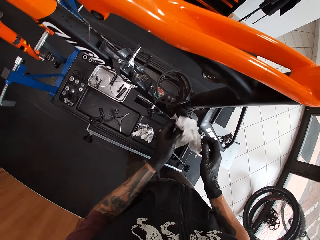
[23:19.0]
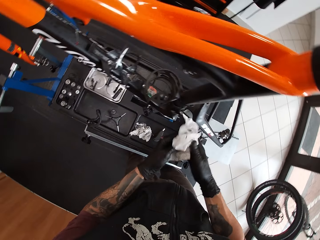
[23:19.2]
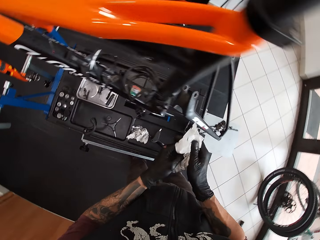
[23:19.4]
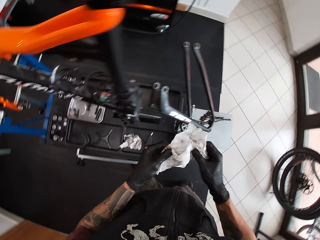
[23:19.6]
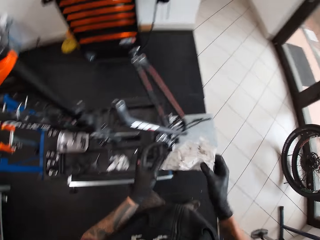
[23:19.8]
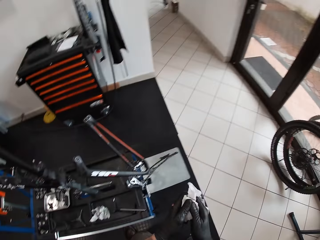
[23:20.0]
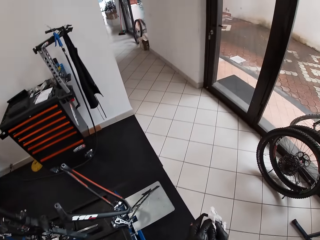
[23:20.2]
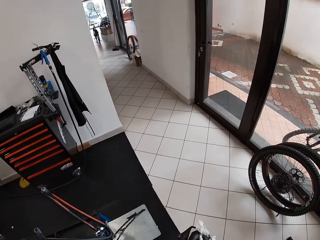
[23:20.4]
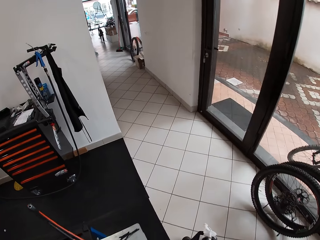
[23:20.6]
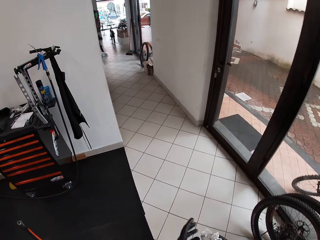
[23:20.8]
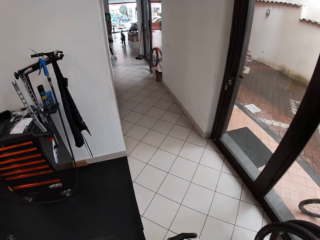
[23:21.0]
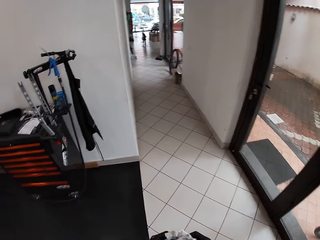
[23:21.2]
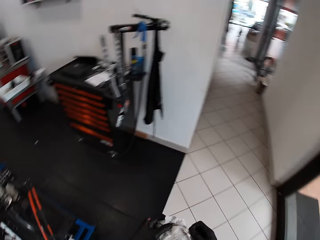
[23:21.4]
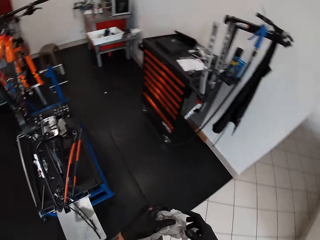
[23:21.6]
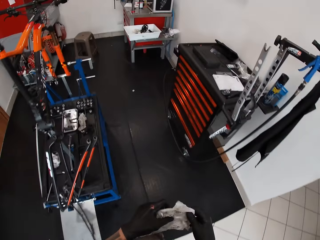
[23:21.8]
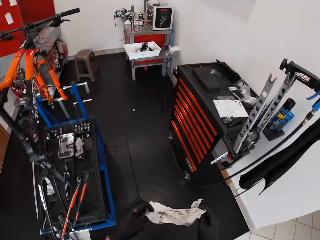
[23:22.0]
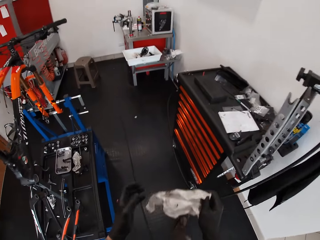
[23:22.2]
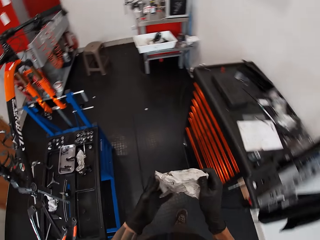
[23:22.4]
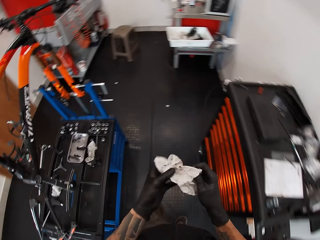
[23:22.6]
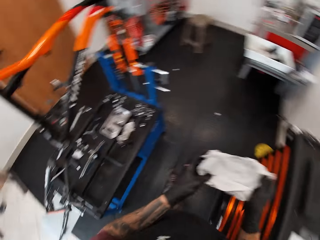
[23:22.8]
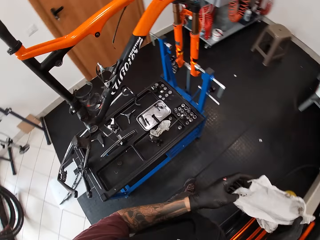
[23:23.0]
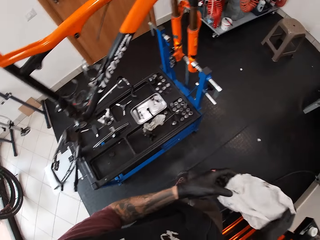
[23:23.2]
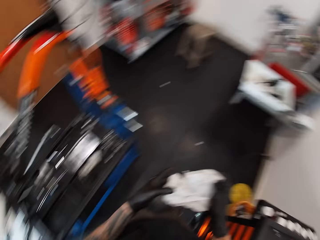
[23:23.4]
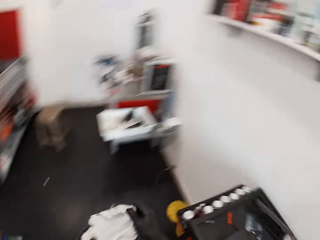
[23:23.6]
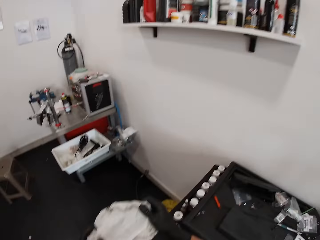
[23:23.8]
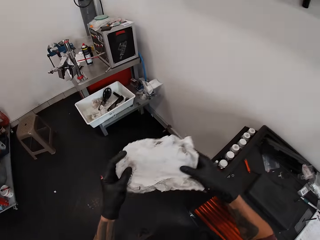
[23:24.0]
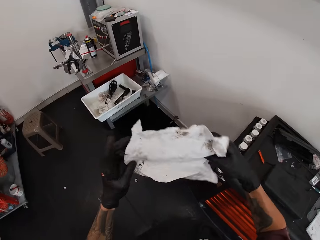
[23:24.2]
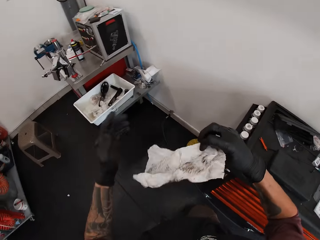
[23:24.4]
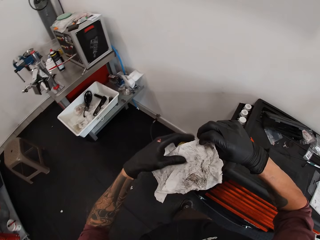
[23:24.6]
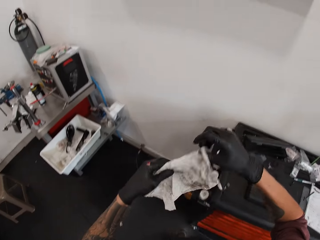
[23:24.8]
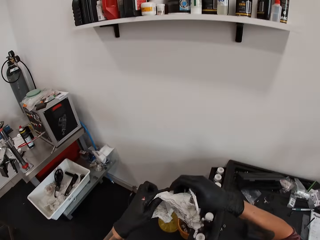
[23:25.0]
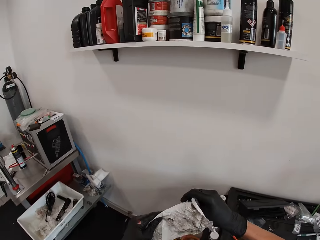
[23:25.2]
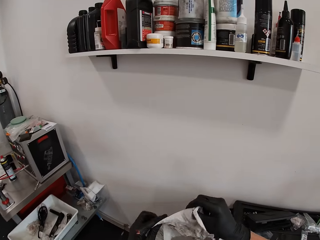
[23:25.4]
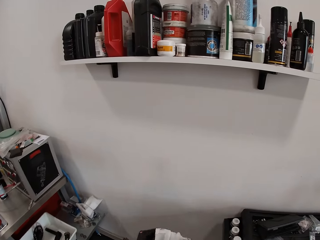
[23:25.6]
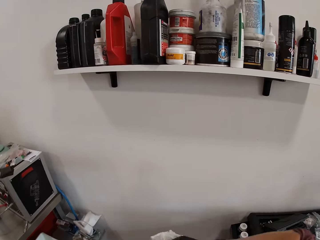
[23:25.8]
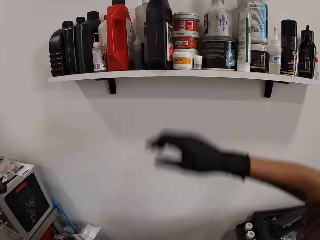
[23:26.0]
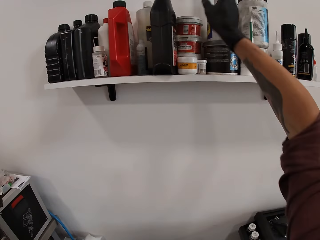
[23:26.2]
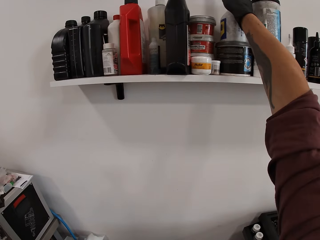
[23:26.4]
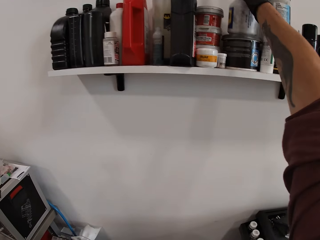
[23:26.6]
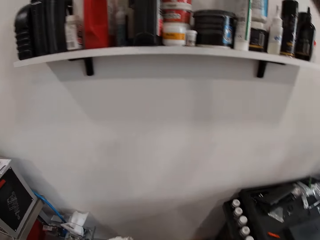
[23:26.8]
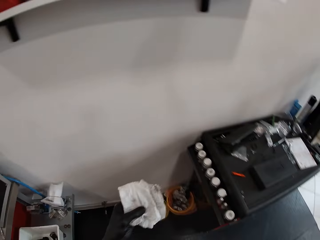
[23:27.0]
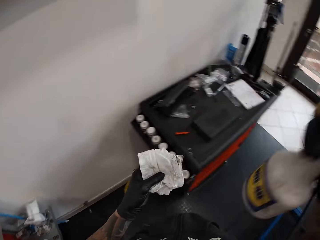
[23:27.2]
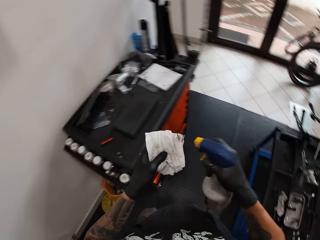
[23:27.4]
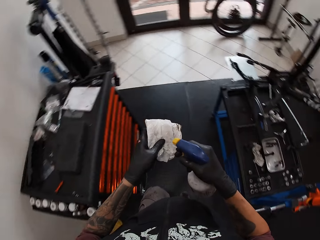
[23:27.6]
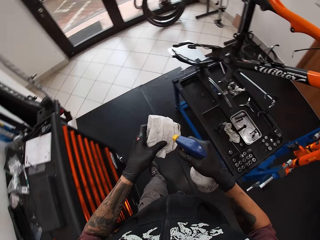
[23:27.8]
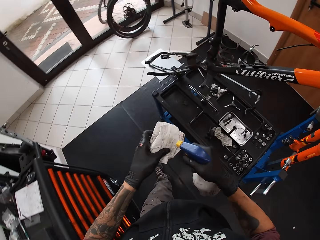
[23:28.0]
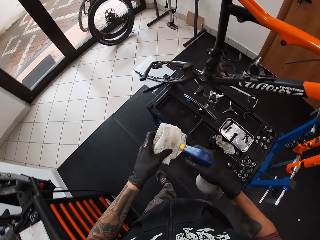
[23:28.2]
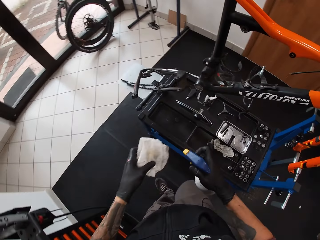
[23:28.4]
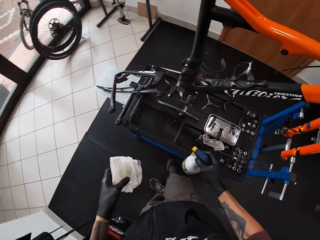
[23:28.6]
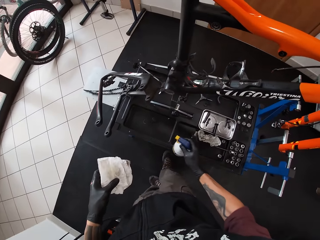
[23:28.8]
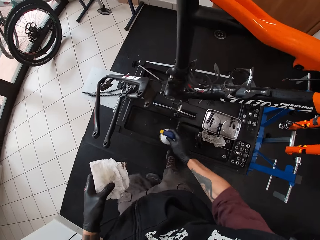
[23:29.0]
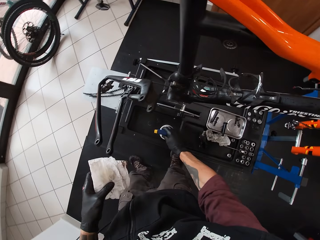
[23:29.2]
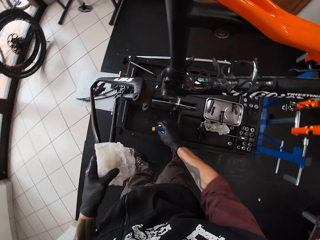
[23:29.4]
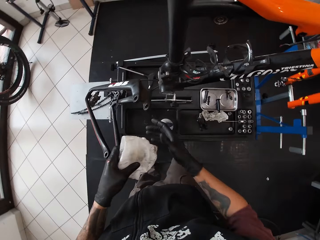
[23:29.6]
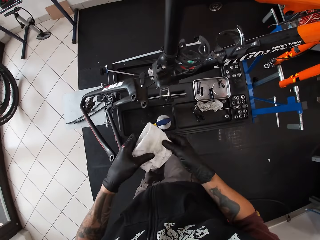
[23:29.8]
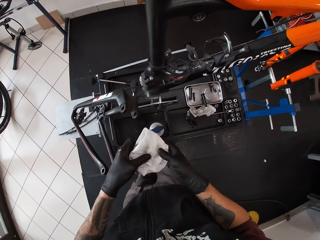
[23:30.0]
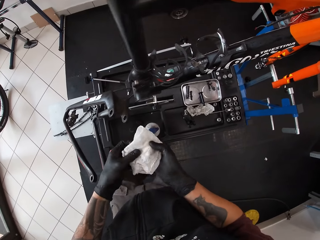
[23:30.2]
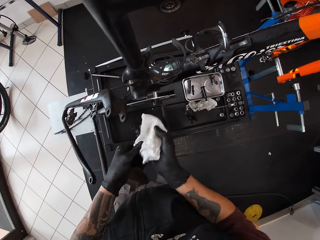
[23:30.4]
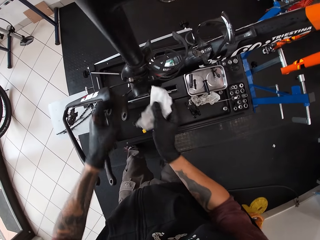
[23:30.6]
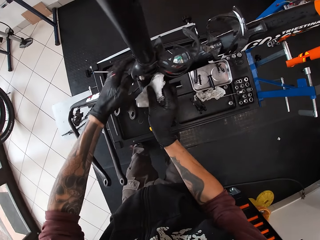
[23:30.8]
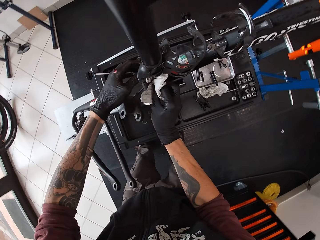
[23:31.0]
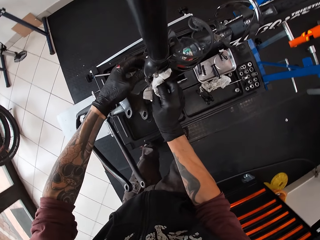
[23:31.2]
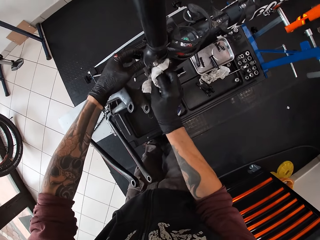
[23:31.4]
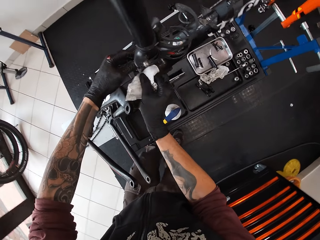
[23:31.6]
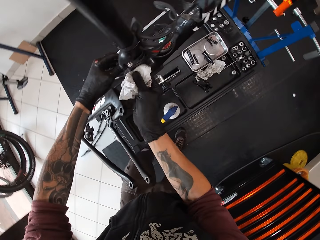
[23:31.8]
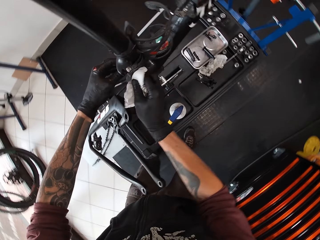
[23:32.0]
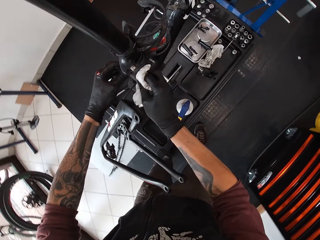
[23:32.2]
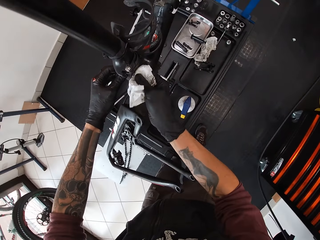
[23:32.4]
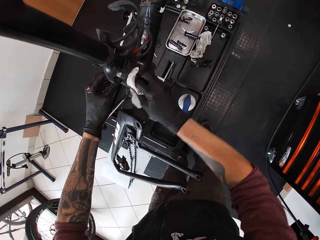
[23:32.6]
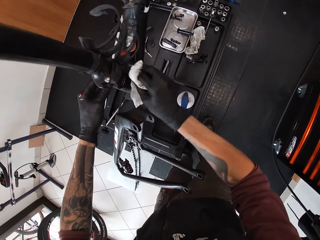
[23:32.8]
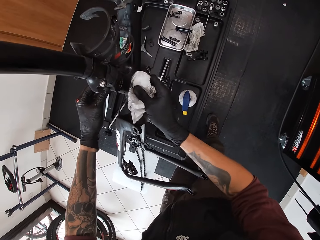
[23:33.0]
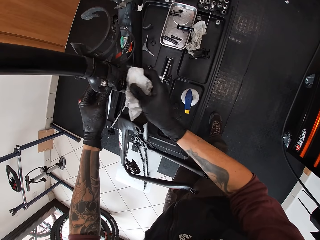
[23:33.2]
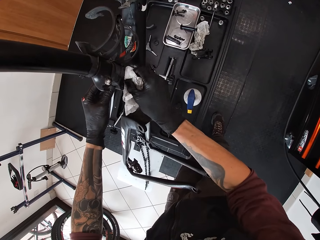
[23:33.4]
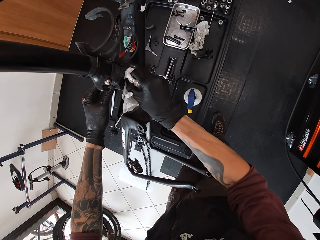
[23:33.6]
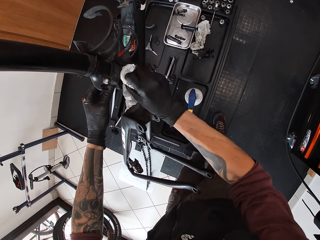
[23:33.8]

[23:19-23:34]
The camera wearer wipes a rod with a piece of tissue paper. He adjusts the piece of tissue paper on his hands and walks around a garage. He spreads the tissue in his hands. He looks around the garage. He folds the piece of tissue paper. He carries a white lubricant from a shelf with his right hand. He sprinkles the white lubricant on the tissue with his right hand. He drops the white lubricant on the desk with his right hand. He holds the lubricated tissue with his right hand. He holds the bicycle's seat post with his left hand. He cleans the ball bearing housing with the lubricated tissue in his right hand.

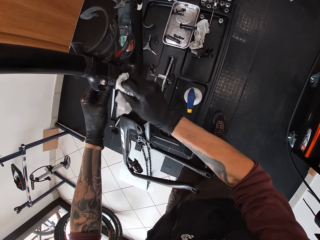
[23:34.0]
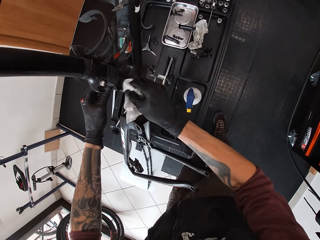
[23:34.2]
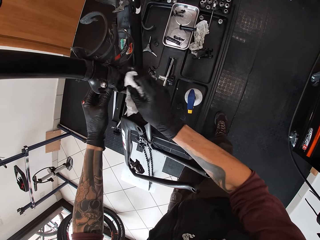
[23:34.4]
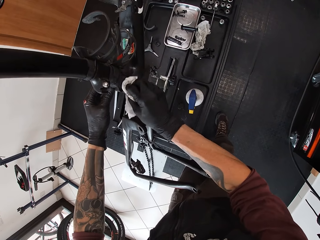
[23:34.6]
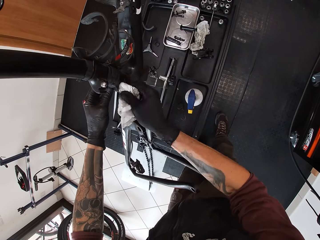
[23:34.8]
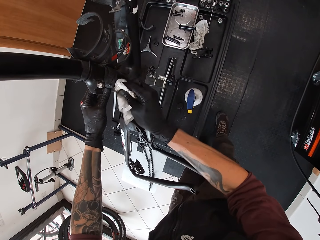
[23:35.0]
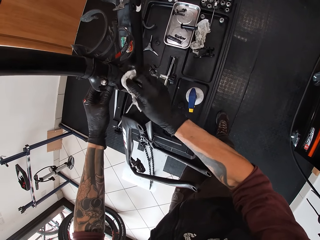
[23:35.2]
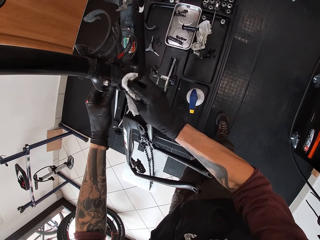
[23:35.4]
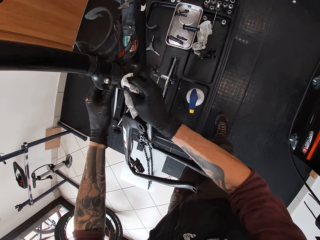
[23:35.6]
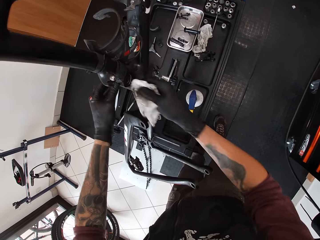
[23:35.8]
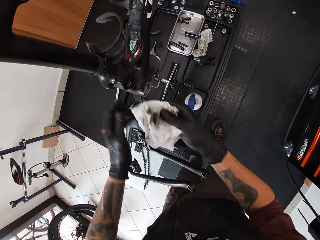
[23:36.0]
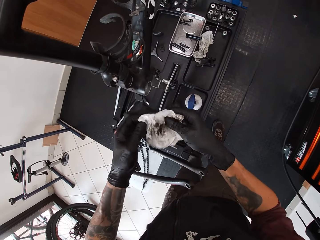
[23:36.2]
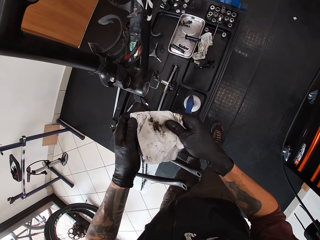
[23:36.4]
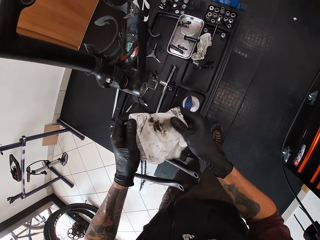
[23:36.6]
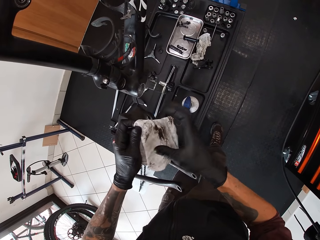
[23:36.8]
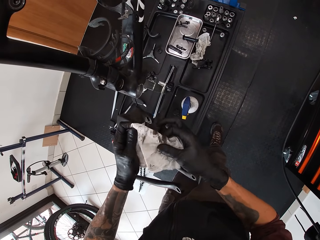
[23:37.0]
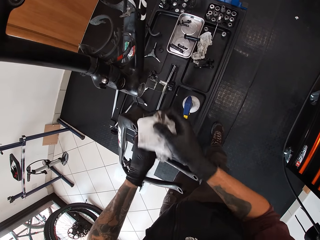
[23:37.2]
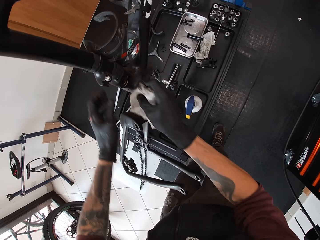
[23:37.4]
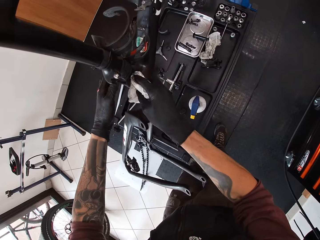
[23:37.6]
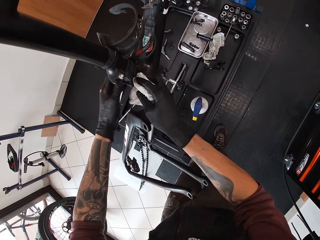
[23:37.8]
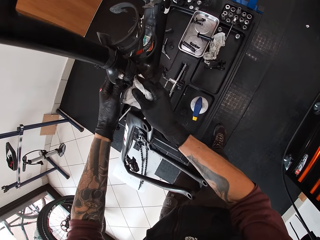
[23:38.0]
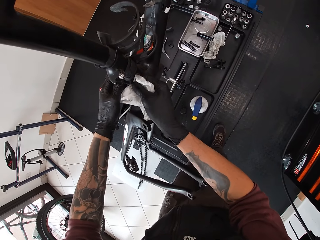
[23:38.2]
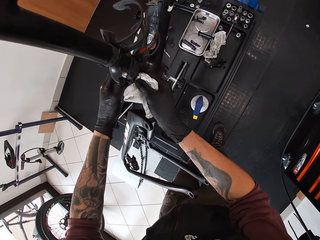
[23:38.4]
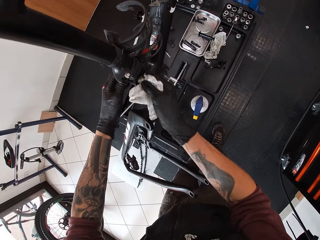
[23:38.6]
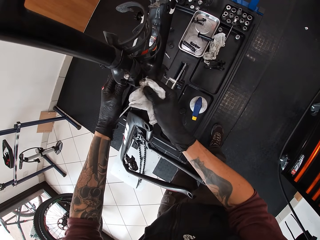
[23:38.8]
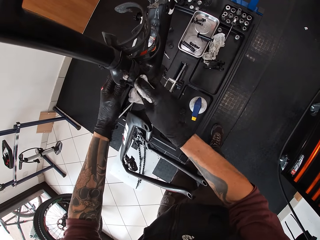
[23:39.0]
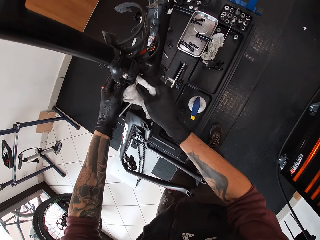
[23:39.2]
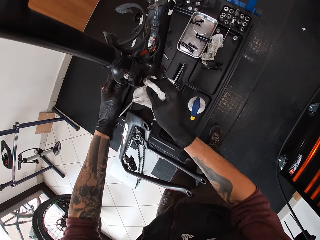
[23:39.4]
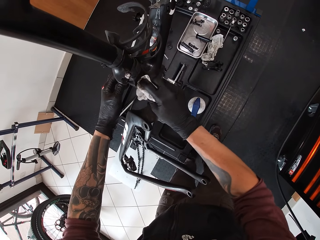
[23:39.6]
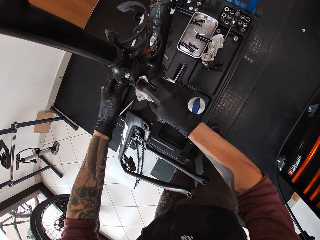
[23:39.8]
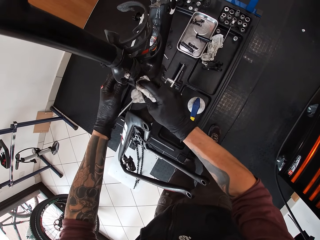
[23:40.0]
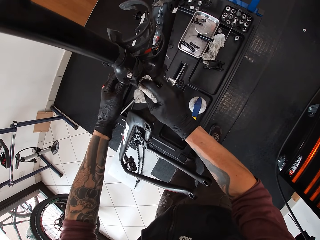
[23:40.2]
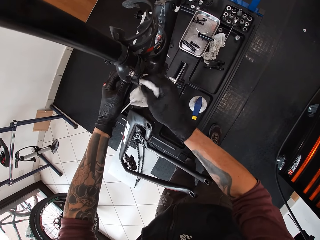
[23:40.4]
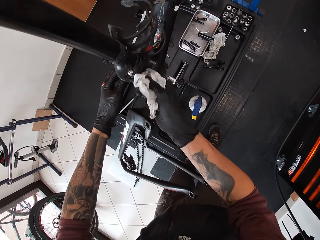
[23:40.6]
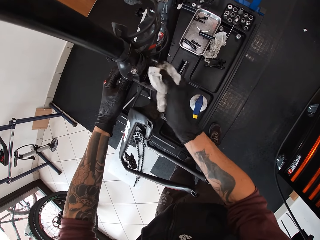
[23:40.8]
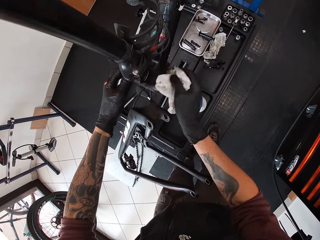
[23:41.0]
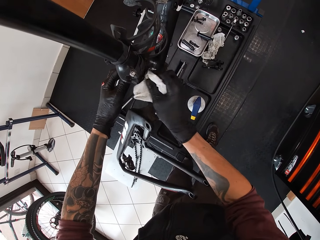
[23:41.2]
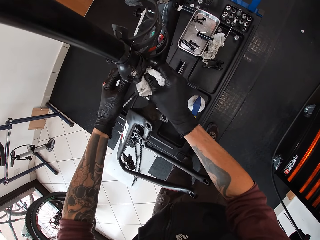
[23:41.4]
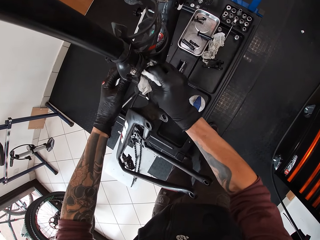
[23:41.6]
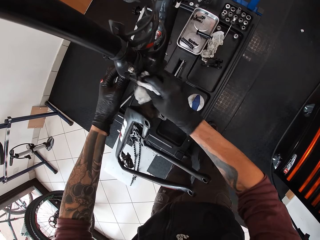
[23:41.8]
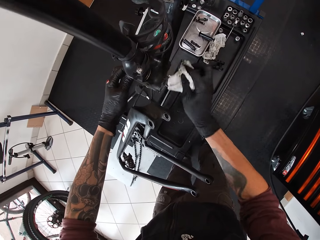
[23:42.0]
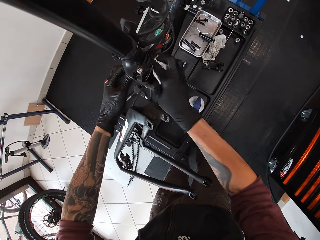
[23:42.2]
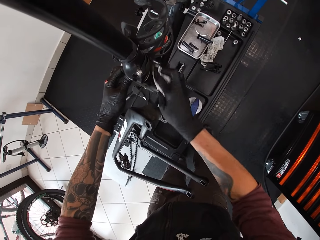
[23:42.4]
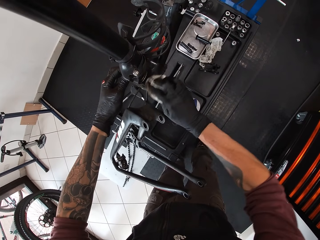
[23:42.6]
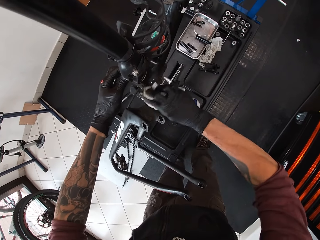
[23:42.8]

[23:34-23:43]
The camera wearer adjusts a piece of tissue paper on his hands. He wipes a rod with the piece of tissue paper.
